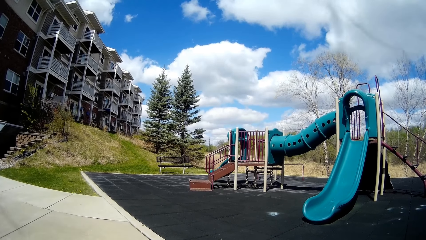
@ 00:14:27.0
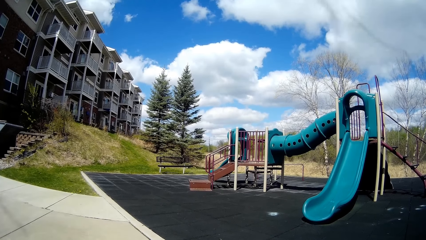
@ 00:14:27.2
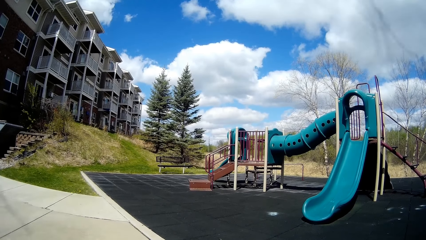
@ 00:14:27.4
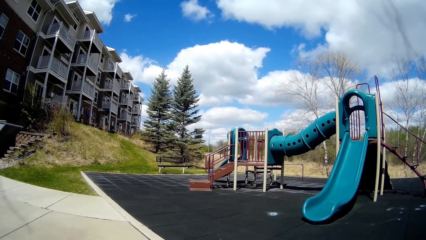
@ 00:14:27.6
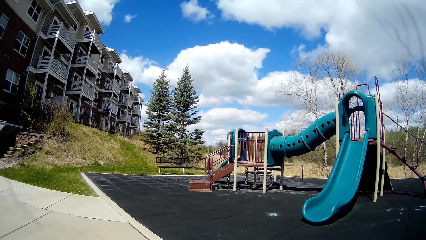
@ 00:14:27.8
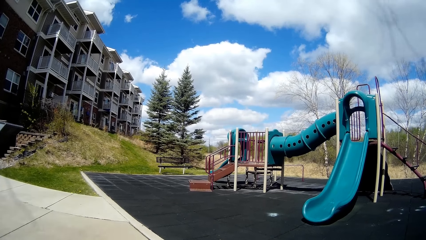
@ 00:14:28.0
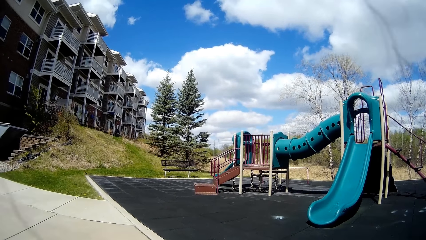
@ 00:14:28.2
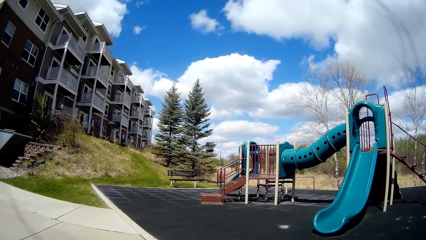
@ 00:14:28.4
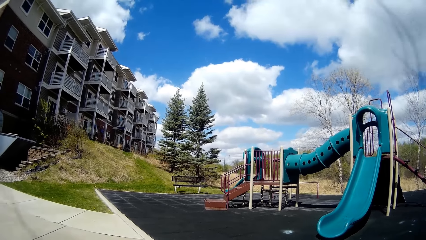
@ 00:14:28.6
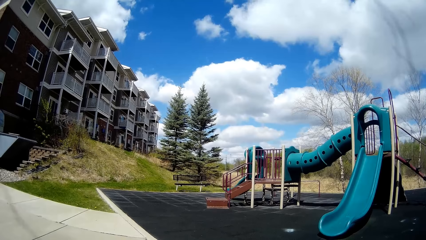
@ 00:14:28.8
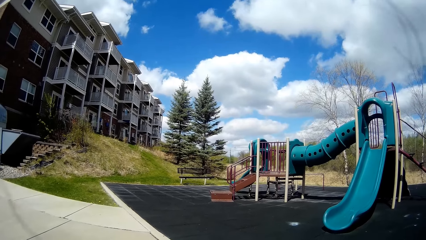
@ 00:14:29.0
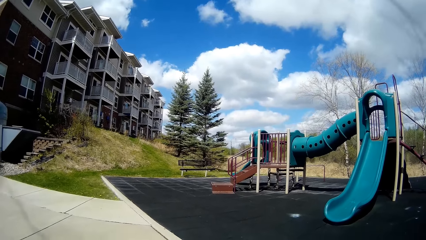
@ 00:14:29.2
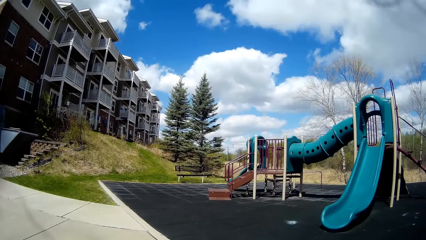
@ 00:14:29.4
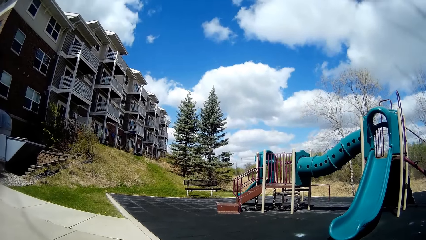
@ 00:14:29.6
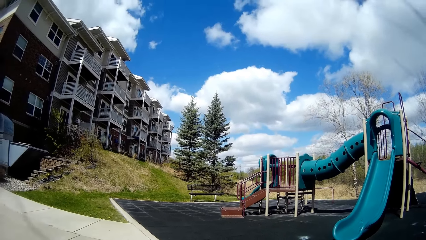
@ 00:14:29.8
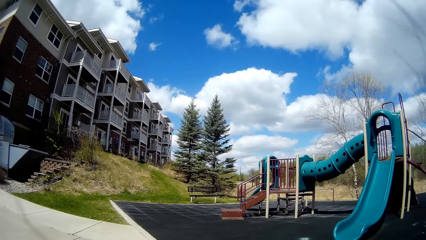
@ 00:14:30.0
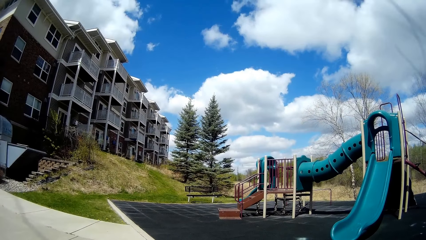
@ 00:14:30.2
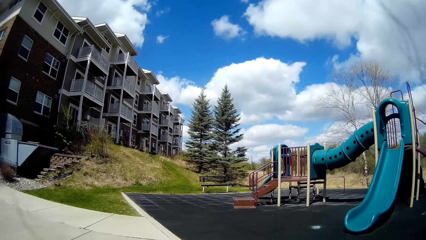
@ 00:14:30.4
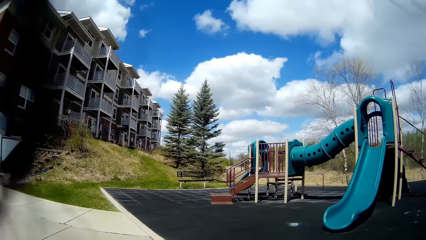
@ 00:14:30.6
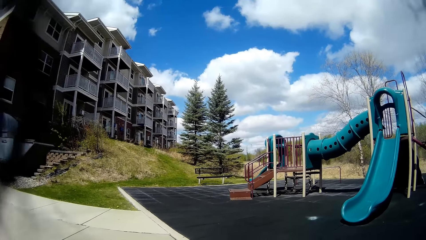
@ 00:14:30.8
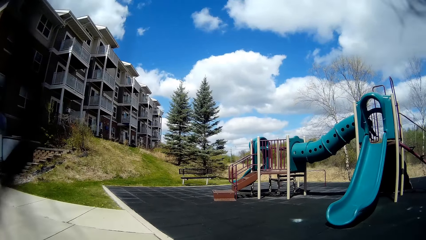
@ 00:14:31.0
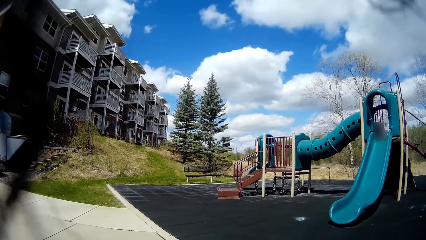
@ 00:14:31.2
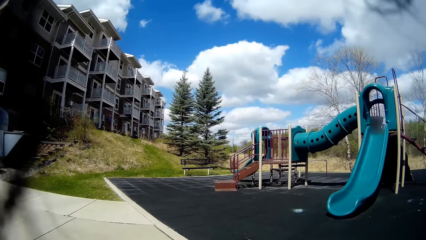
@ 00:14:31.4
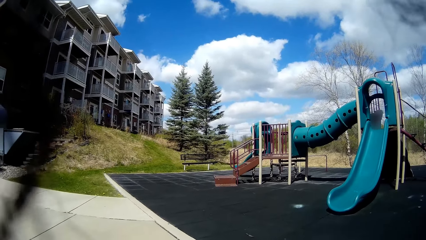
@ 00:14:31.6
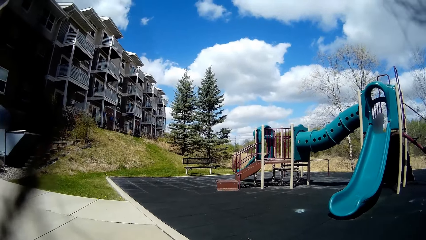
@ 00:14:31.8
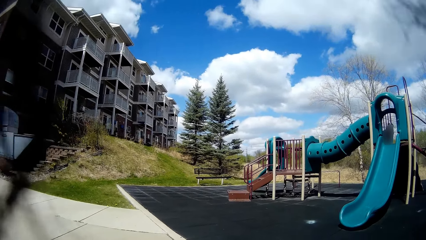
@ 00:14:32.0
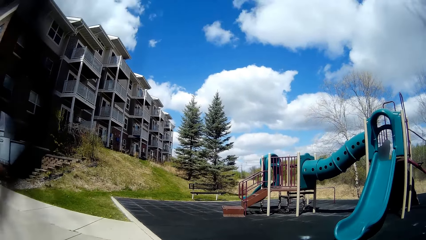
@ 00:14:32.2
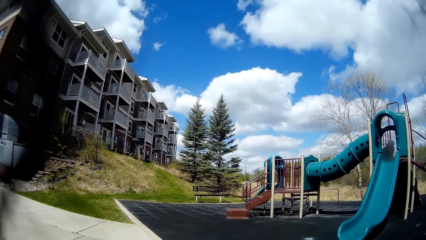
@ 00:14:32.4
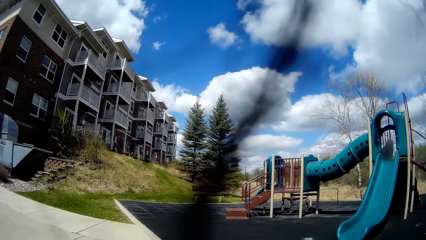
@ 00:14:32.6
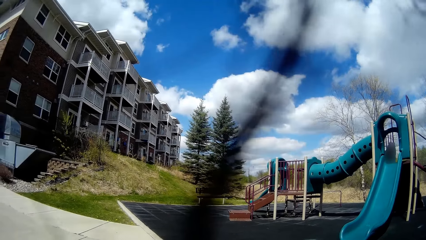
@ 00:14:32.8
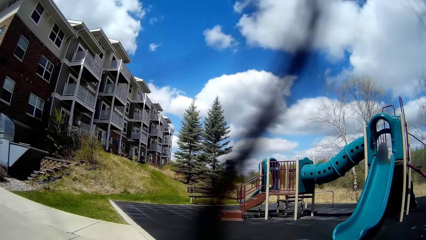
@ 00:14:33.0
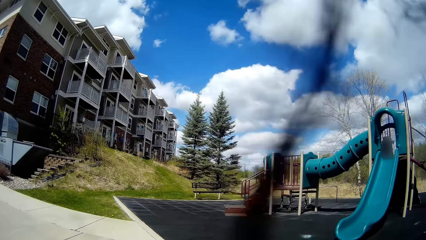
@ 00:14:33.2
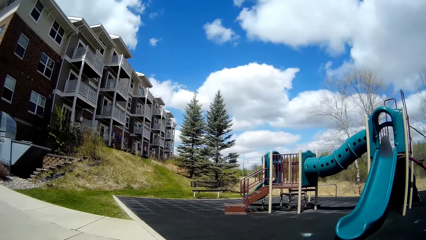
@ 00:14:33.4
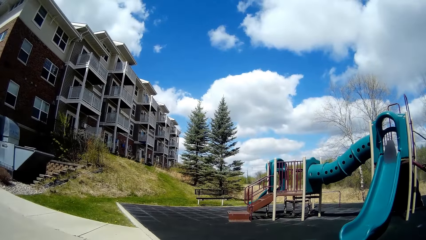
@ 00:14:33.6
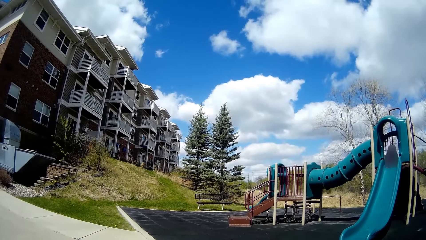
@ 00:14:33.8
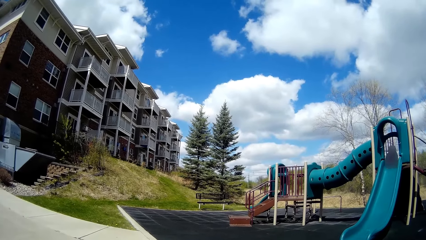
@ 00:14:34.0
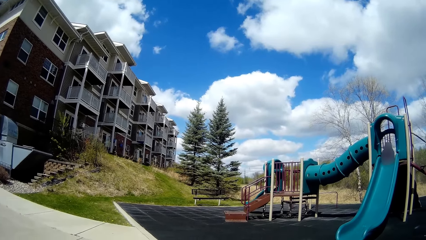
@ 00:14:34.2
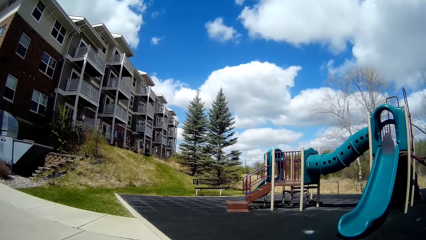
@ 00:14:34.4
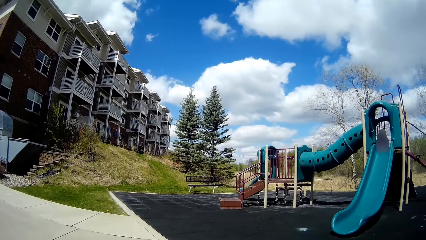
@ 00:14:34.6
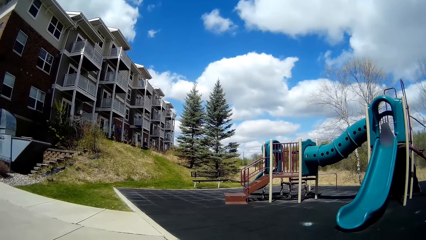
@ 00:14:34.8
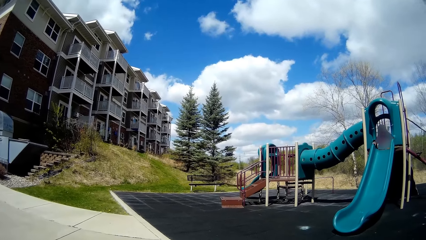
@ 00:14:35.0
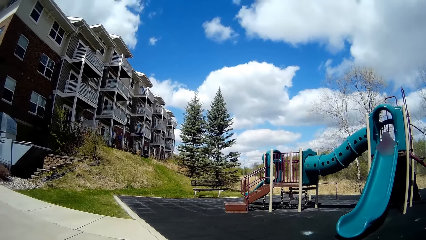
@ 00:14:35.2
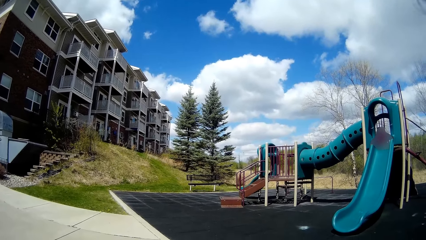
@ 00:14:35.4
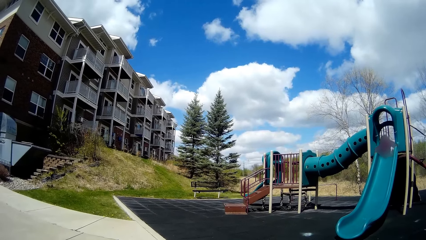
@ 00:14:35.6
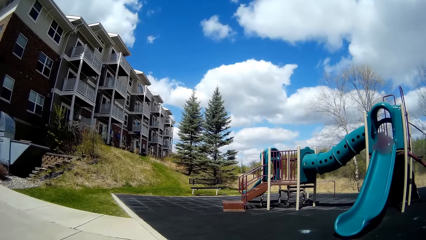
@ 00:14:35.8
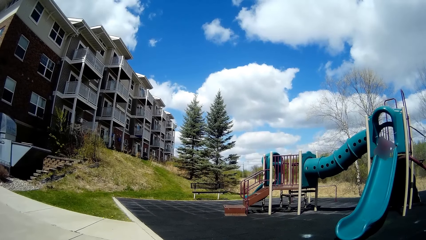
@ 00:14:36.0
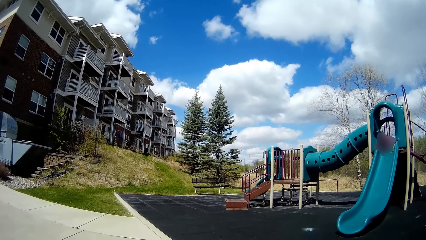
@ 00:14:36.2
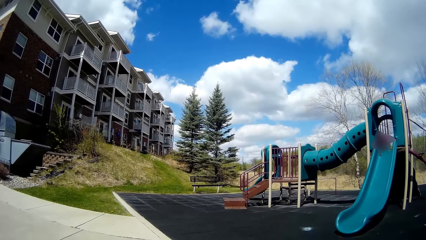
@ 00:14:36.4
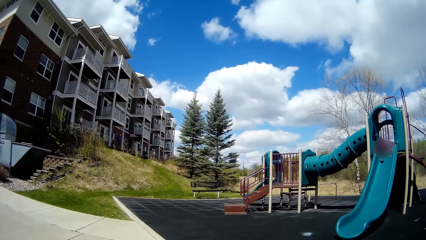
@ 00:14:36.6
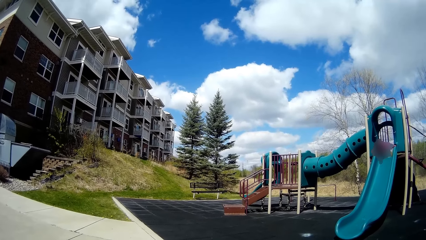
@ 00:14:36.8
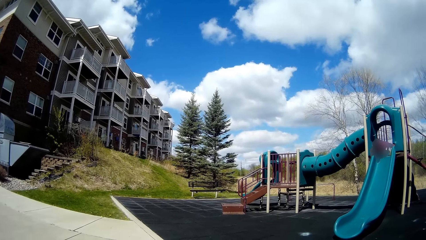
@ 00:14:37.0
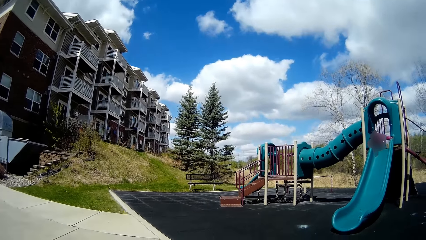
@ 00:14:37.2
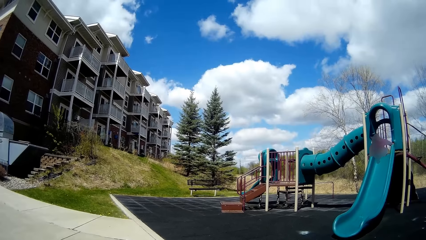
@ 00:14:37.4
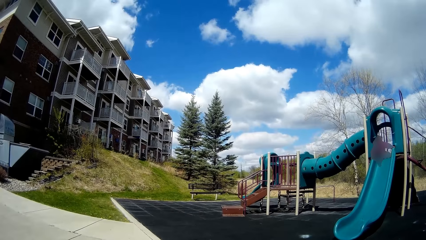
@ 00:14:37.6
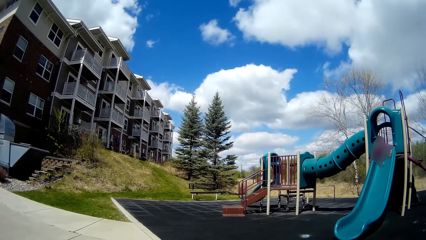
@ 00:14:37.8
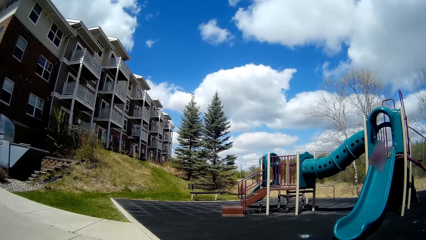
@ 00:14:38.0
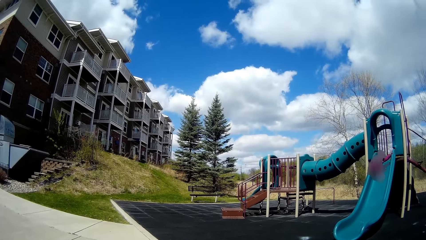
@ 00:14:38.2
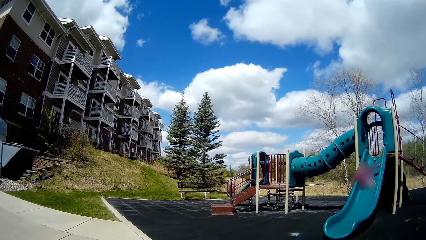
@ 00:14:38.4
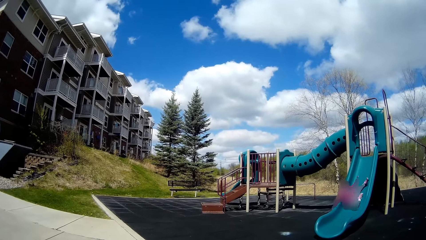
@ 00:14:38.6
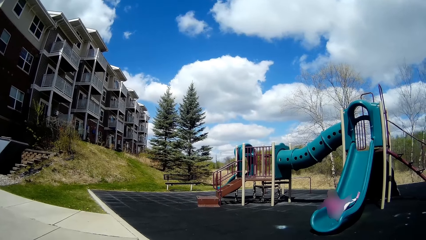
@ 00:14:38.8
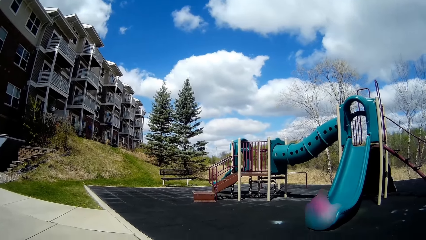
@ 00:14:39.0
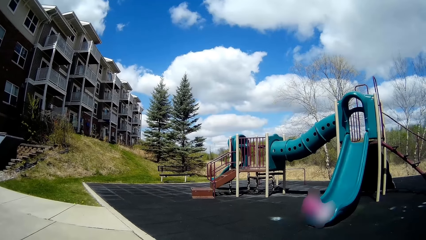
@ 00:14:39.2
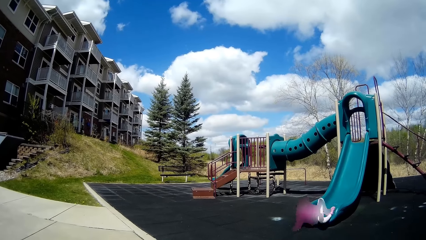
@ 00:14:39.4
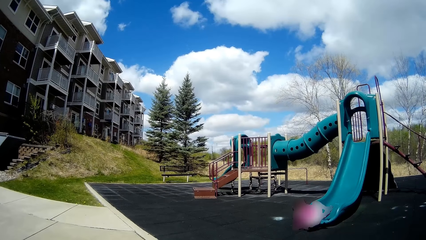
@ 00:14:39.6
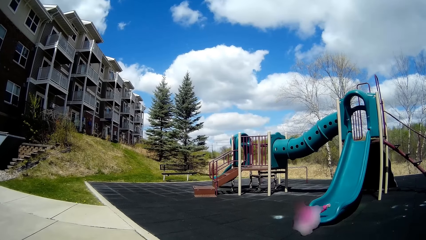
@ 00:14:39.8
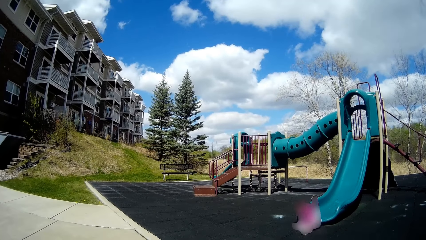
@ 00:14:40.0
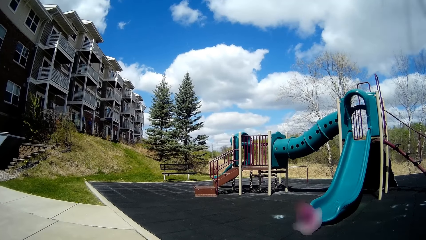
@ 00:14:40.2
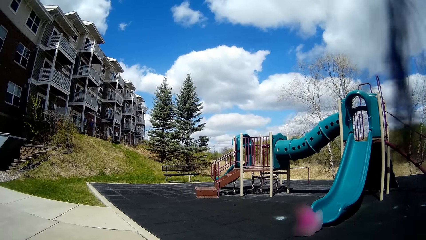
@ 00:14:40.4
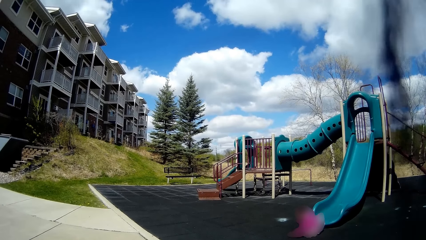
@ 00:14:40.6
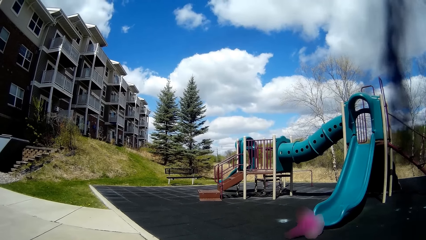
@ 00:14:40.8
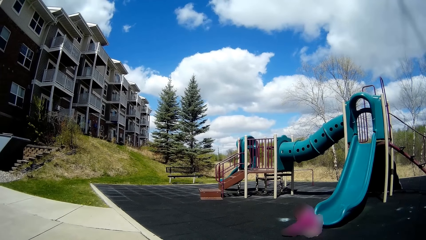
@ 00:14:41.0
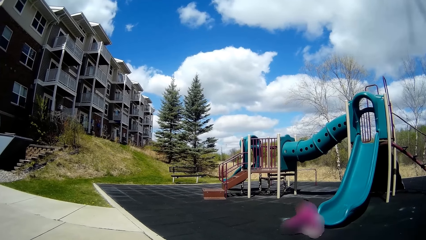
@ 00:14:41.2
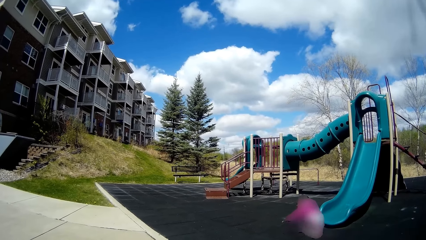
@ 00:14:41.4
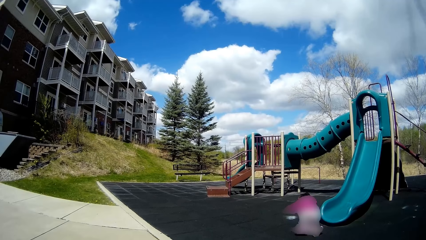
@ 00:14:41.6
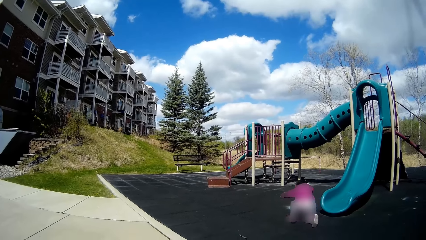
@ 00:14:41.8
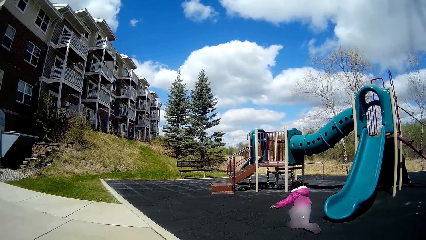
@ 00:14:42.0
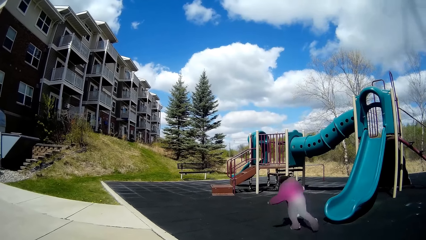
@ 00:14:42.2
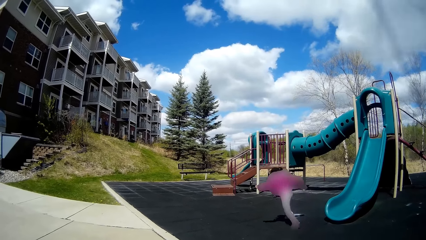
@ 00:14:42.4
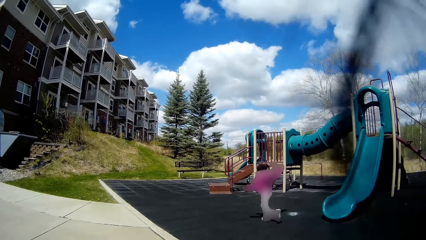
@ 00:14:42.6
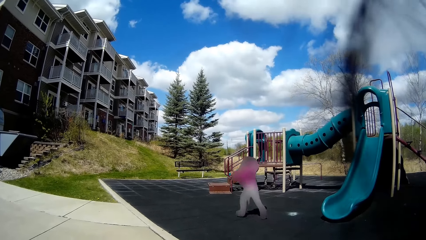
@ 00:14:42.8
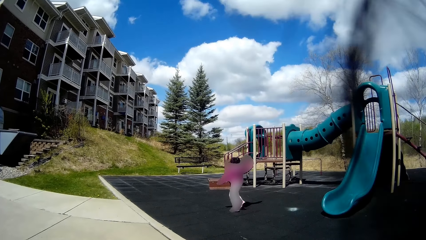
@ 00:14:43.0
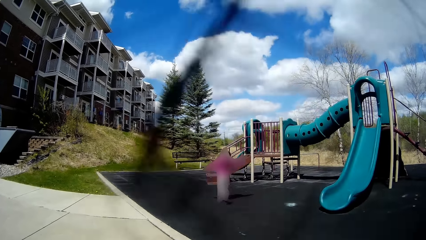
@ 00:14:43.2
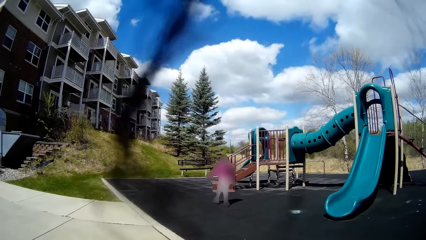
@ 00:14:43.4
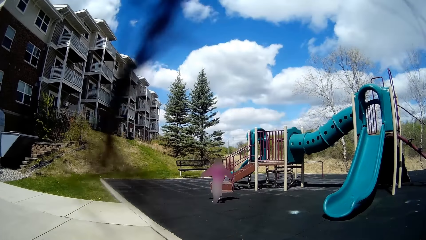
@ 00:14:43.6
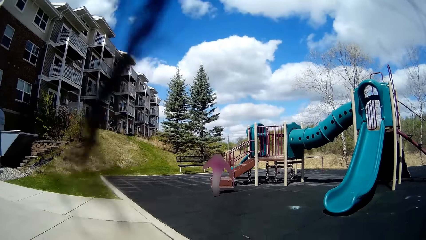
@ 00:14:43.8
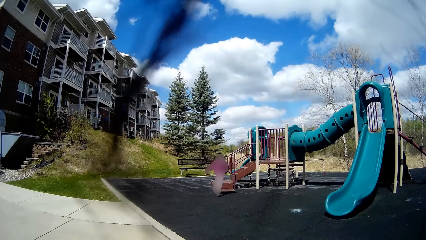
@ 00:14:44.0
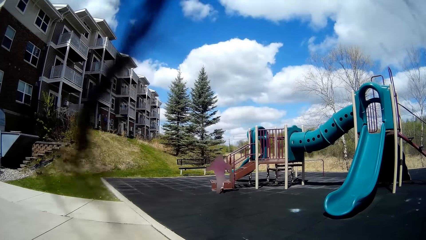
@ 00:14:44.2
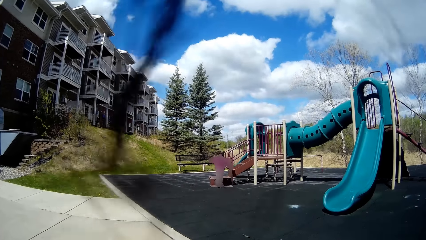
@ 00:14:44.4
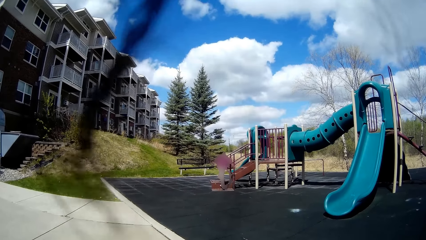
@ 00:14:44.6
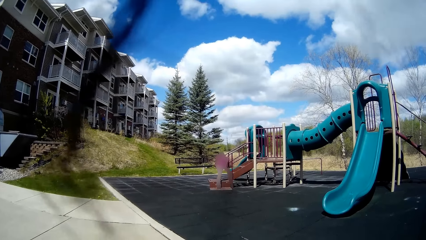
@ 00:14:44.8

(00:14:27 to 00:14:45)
The girl slides down the slide. The camera wearer talks and looks at the girl. The girl runs to the slide.
